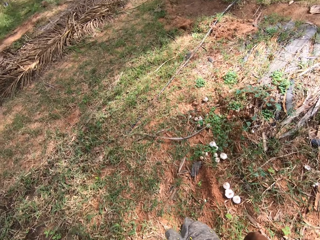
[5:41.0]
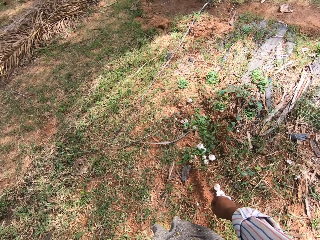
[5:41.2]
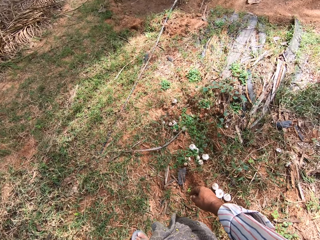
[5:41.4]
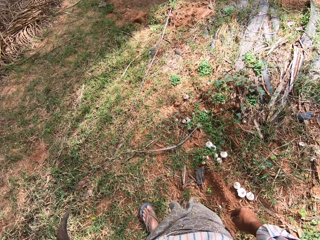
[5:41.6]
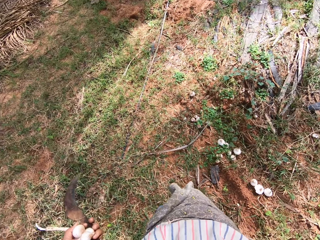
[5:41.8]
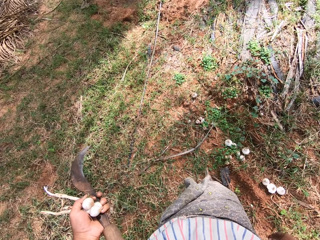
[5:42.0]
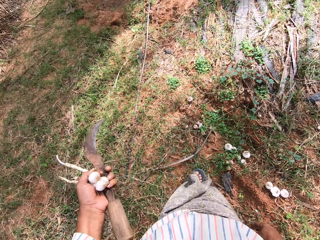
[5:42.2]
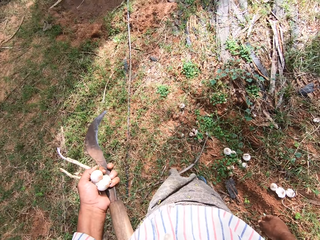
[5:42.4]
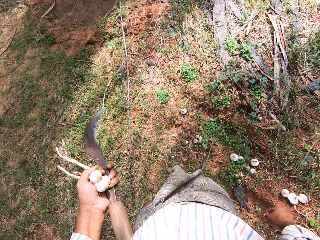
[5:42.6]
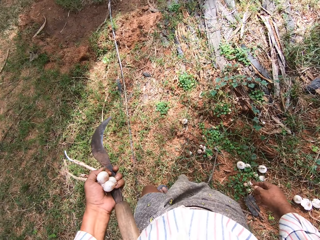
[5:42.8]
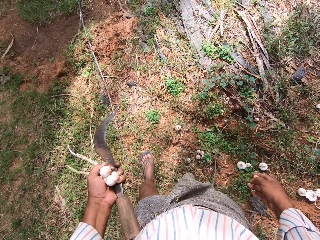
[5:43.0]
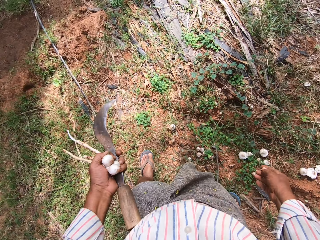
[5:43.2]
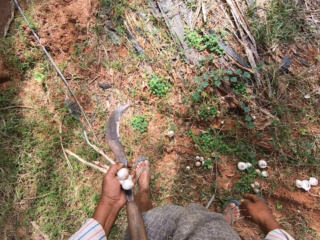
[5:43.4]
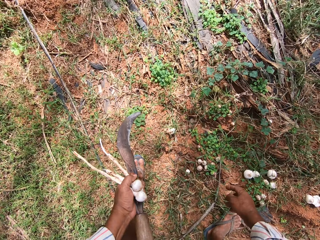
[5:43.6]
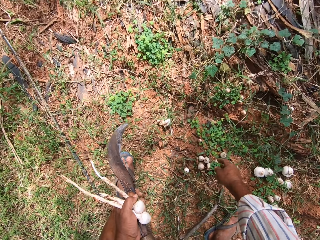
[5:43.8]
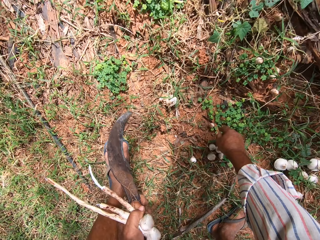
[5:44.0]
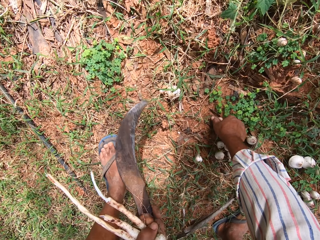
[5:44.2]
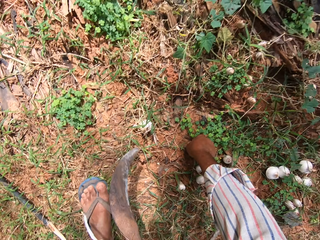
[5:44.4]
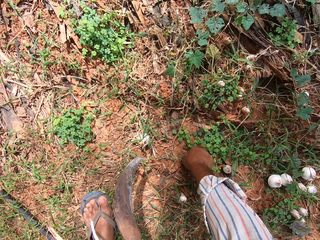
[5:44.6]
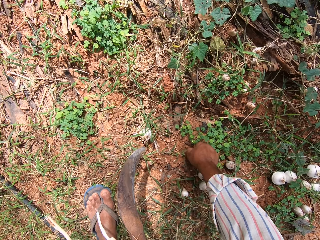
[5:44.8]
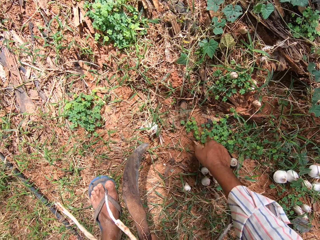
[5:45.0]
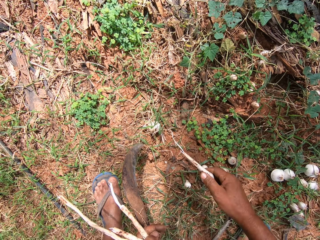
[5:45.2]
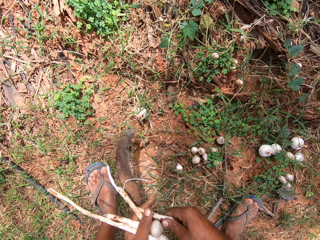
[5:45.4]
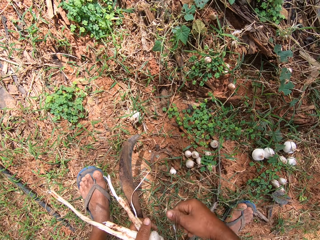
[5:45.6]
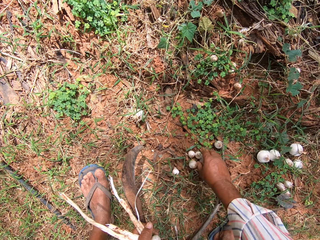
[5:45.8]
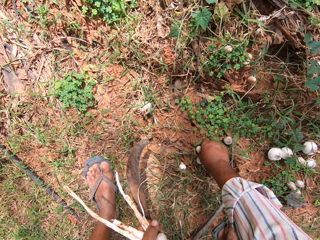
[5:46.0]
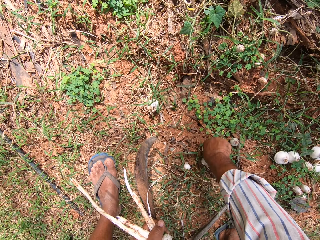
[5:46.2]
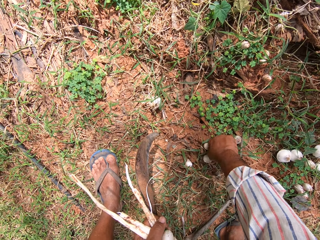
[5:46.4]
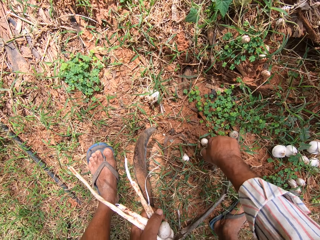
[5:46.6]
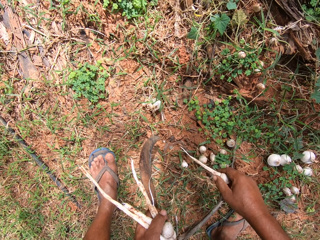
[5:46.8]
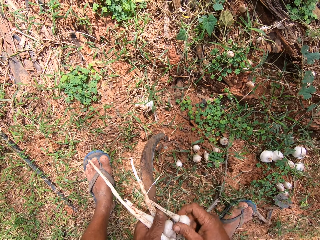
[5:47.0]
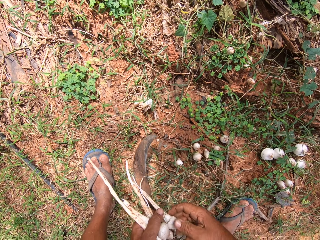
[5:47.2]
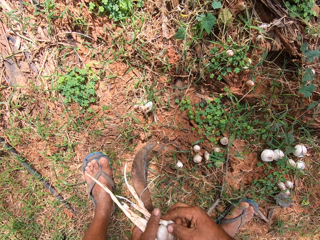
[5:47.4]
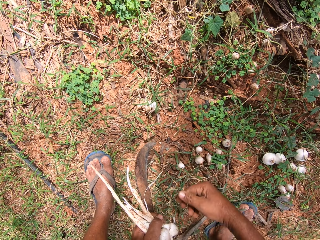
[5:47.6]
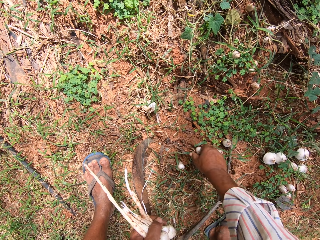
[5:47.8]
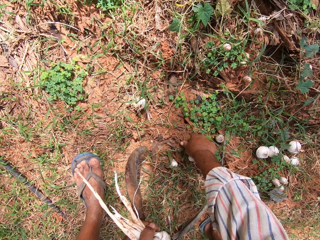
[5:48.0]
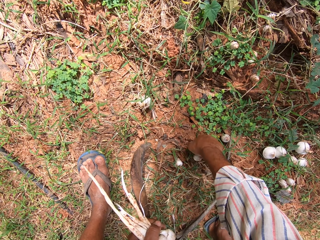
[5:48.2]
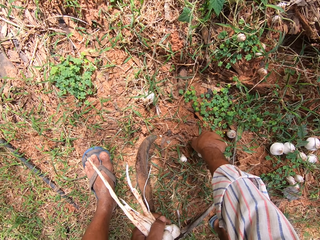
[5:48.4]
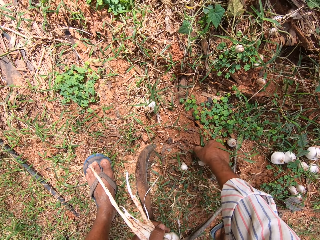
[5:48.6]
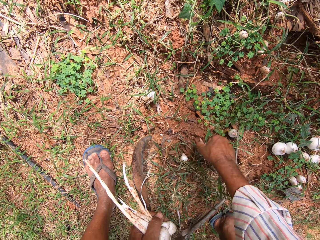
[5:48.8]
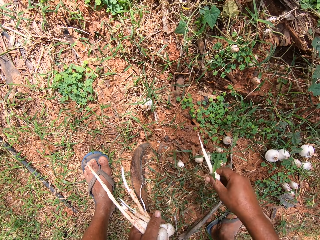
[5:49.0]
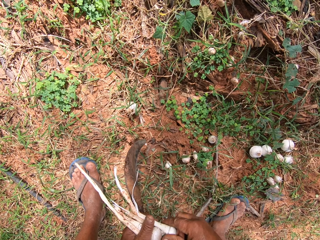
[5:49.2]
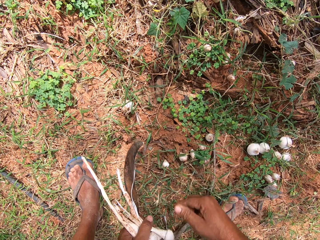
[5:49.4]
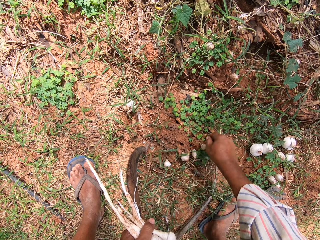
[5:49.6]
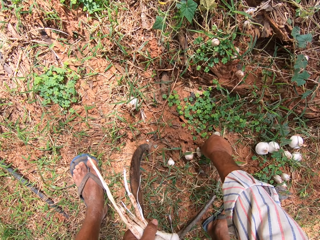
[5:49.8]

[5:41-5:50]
The camera wearer uproots the mushrooms.

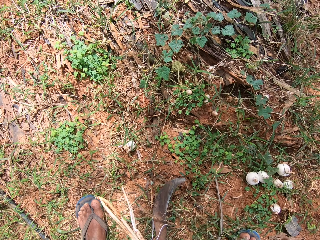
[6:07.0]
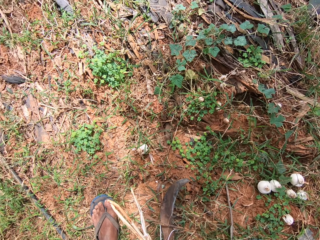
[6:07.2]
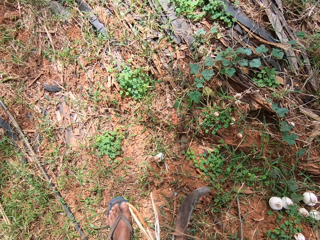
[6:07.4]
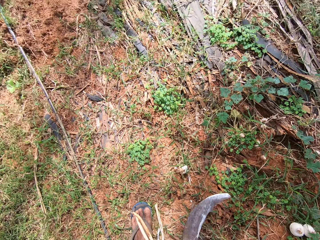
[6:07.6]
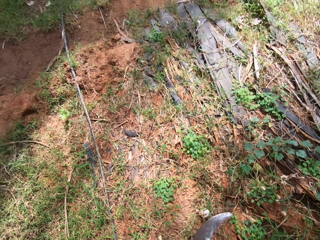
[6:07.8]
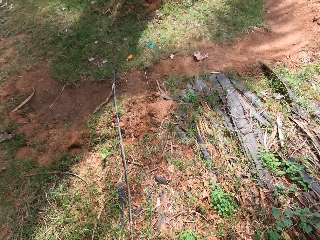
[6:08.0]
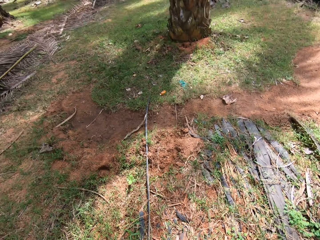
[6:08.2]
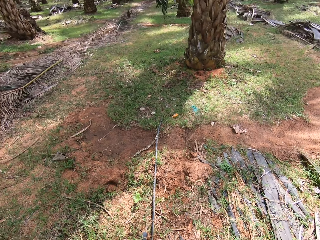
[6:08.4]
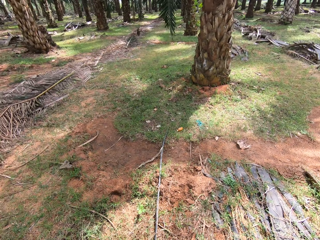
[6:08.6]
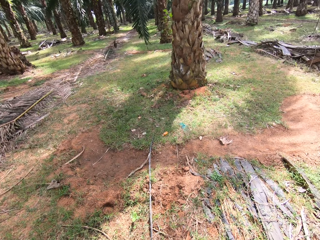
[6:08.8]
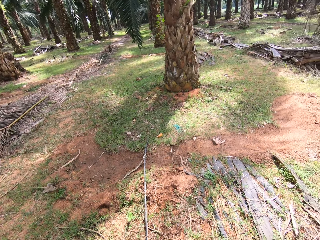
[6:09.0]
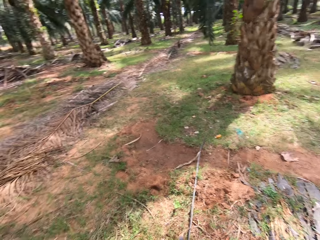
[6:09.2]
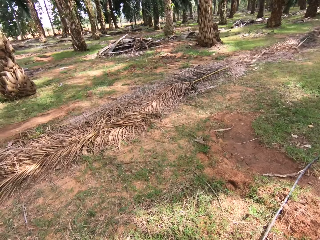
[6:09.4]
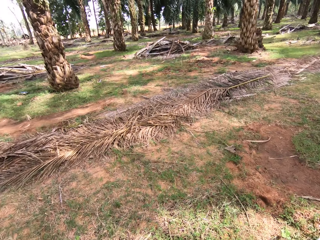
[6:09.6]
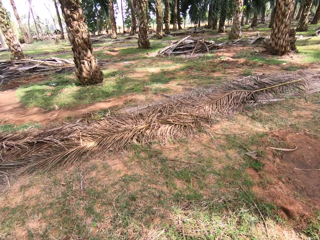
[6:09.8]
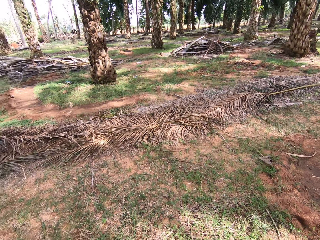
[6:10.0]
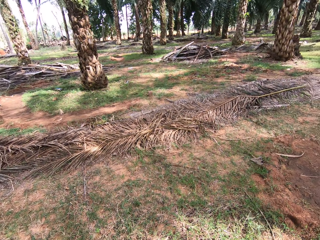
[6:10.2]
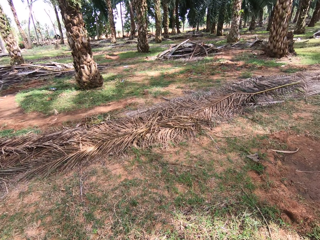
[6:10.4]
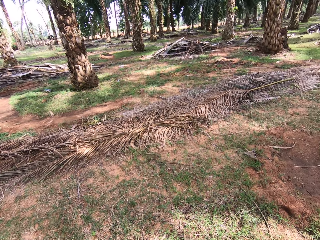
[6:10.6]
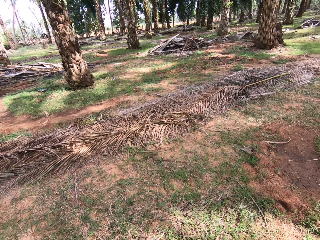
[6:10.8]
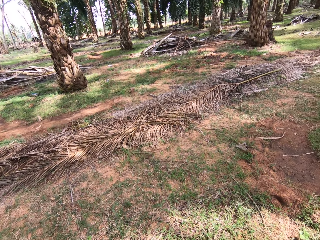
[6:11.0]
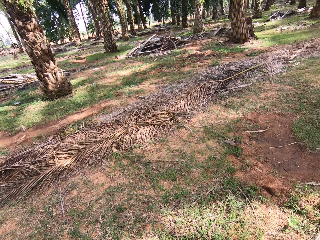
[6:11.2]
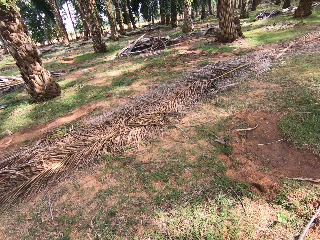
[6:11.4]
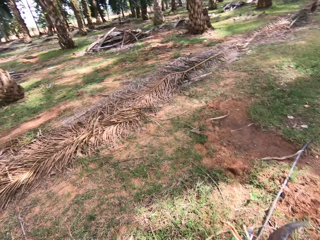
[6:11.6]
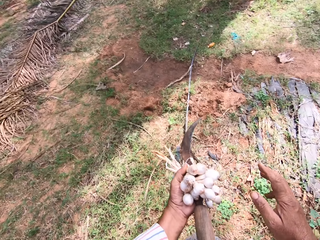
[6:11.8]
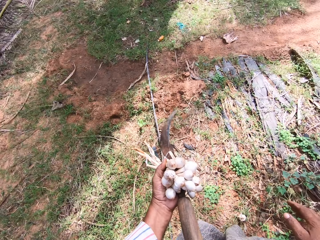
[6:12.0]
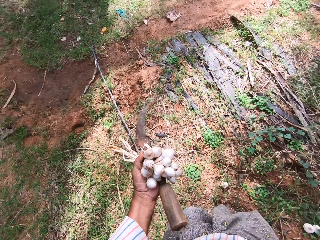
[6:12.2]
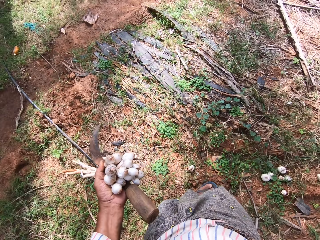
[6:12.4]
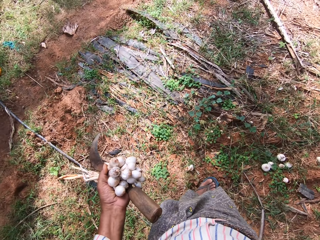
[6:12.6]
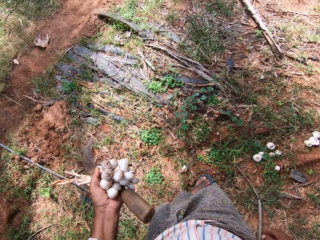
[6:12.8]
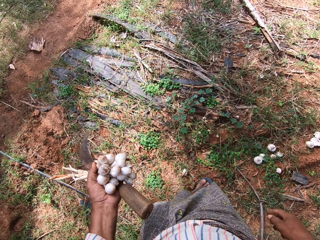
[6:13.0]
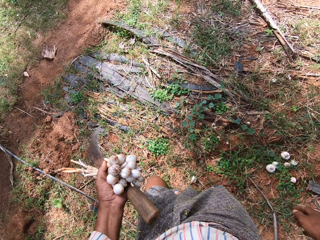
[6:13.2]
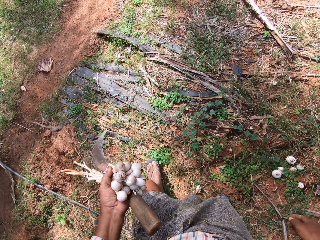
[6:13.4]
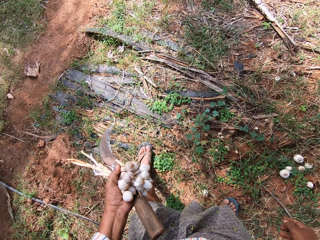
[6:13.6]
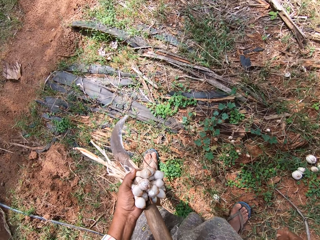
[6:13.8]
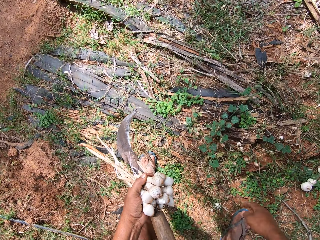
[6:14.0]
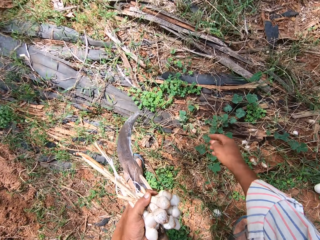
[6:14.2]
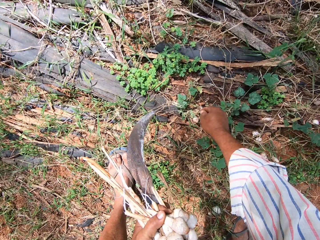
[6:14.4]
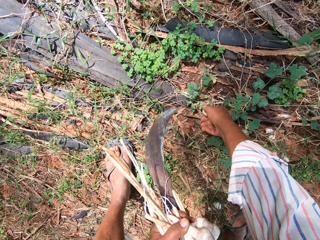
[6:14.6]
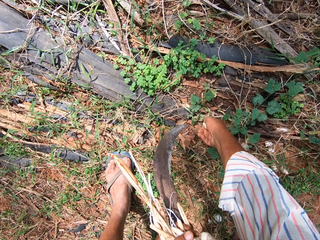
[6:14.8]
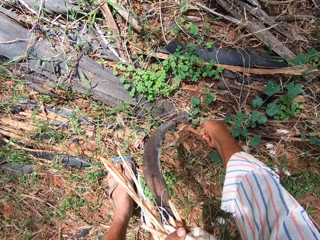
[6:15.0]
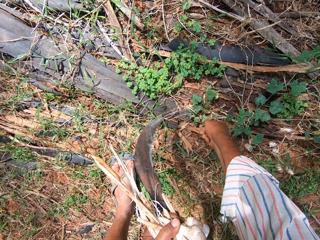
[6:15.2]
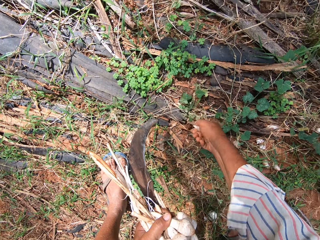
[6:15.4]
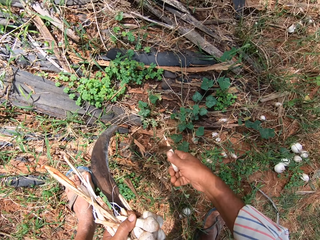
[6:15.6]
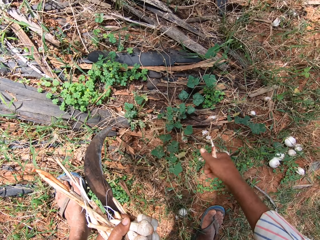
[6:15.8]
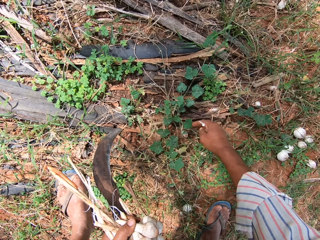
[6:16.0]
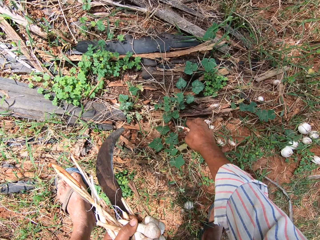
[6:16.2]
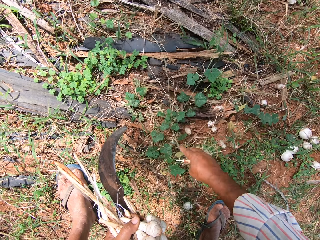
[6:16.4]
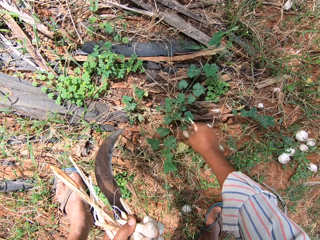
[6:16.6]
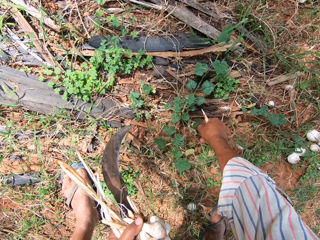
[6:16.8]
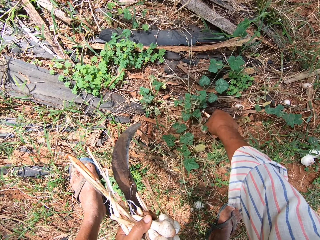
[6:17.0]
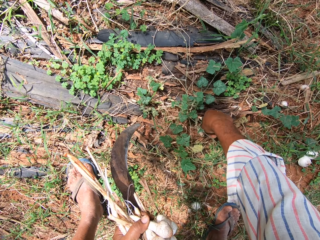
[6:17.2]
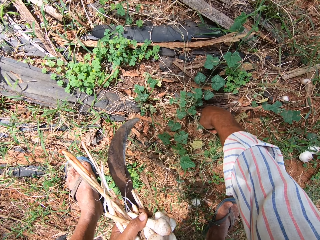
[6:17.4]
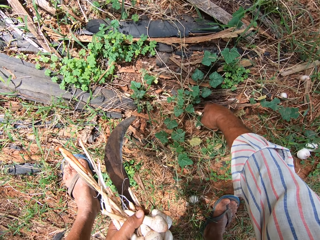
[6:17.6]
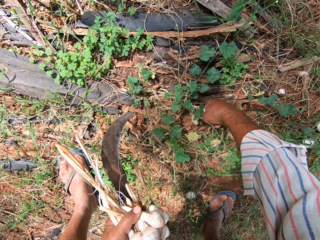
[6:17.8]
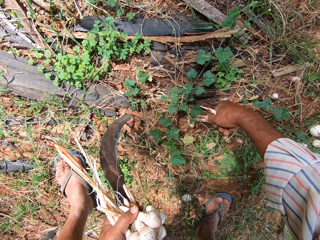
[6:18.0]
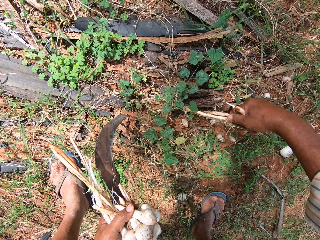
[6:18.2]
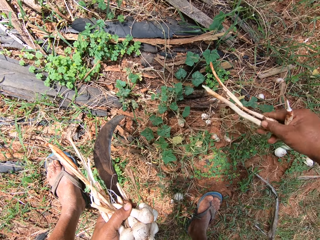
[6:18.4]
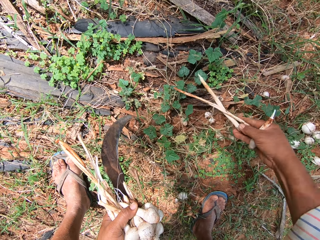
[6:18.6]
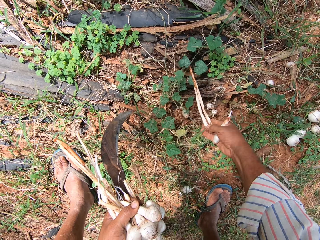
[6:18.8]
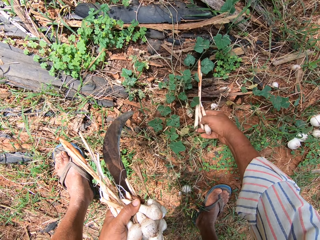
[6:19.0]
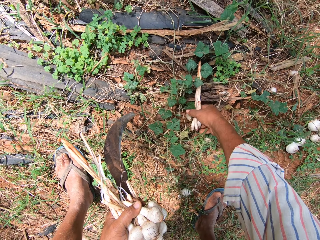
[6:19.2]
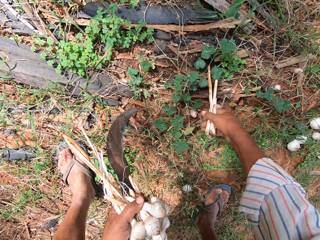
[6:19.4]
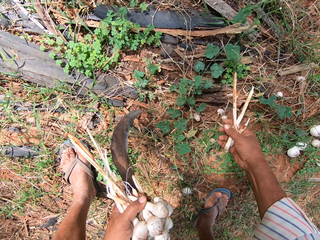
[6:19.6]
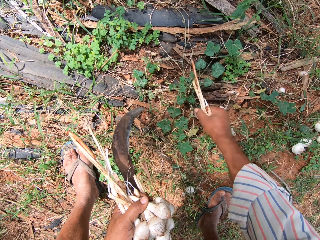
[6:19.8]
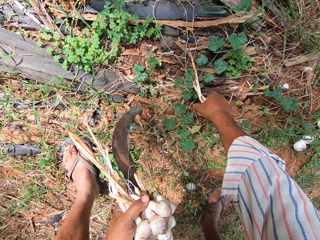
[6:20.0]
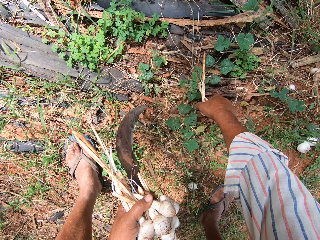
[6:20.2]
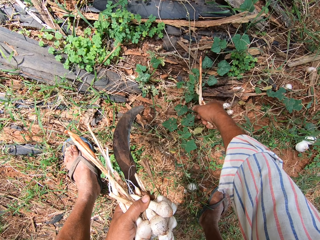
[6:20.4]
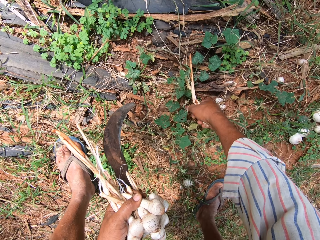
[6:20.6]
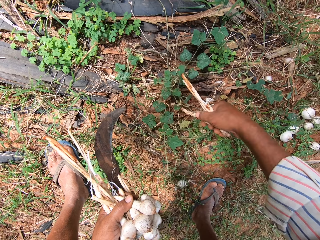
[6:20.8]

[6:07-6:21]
The camera wearer looks around the farm. They uproot the mushrooms.
